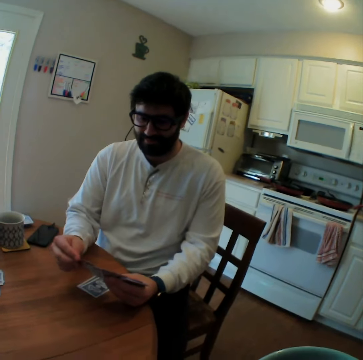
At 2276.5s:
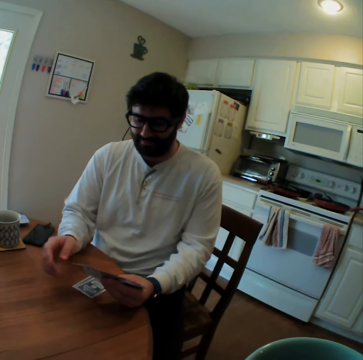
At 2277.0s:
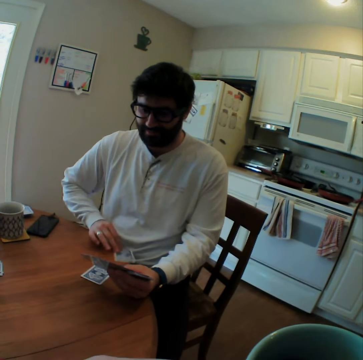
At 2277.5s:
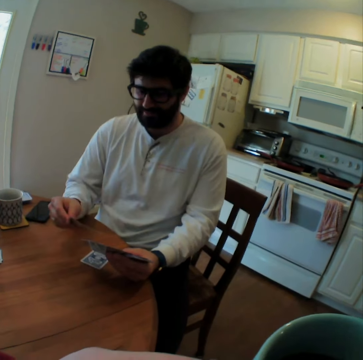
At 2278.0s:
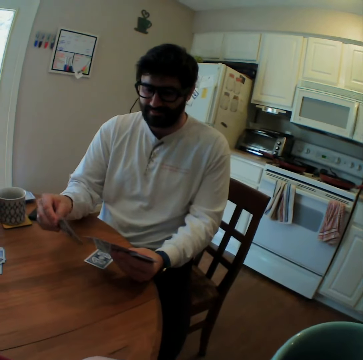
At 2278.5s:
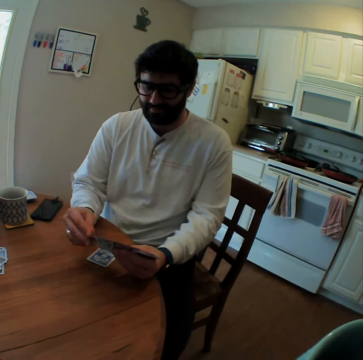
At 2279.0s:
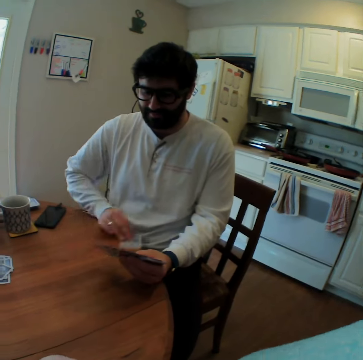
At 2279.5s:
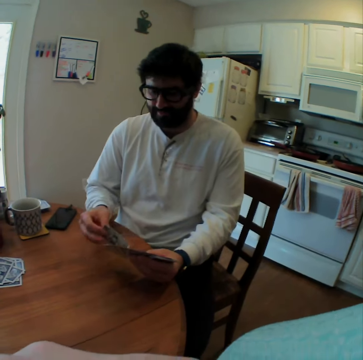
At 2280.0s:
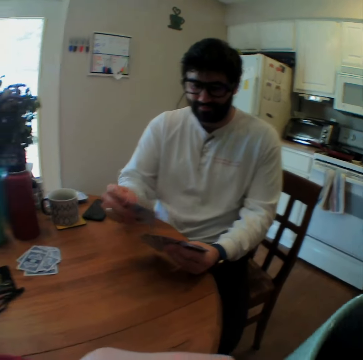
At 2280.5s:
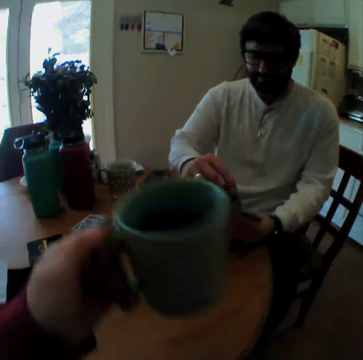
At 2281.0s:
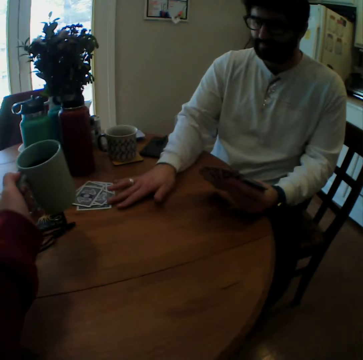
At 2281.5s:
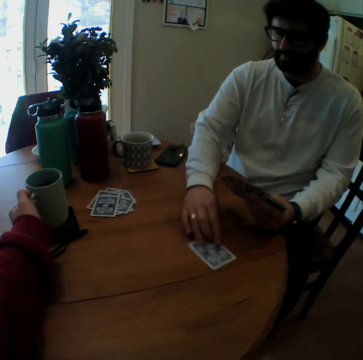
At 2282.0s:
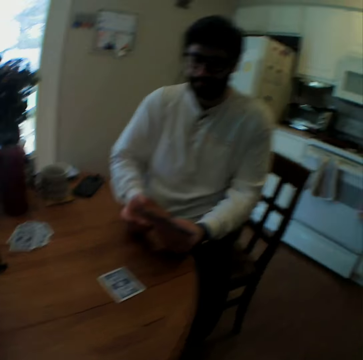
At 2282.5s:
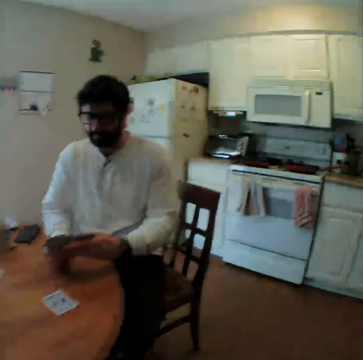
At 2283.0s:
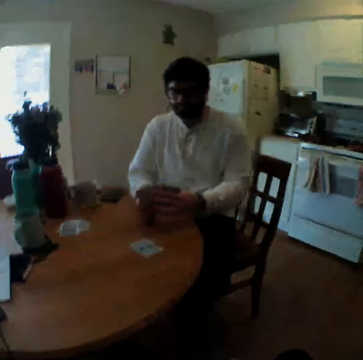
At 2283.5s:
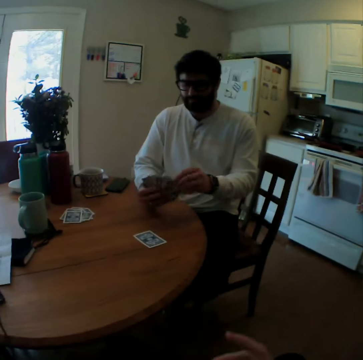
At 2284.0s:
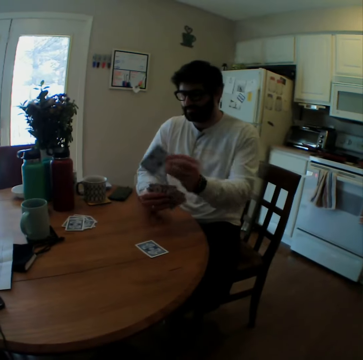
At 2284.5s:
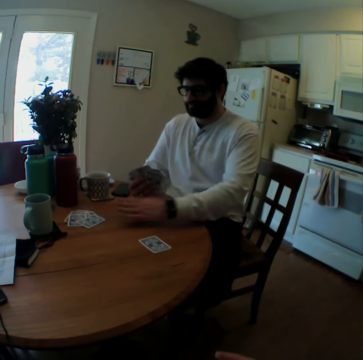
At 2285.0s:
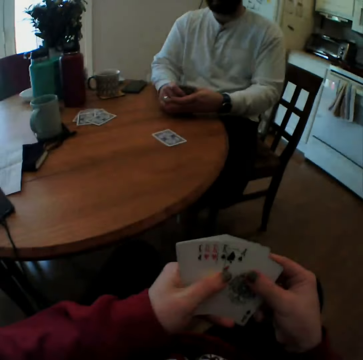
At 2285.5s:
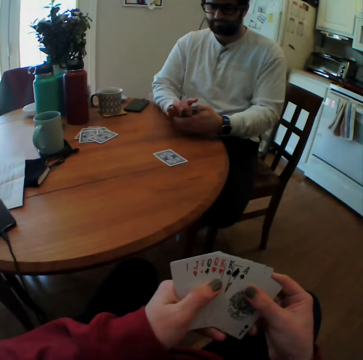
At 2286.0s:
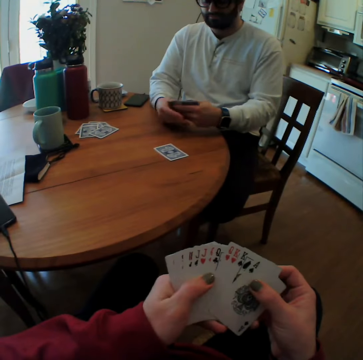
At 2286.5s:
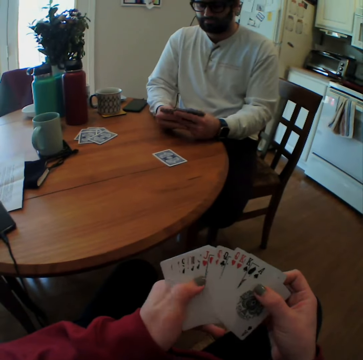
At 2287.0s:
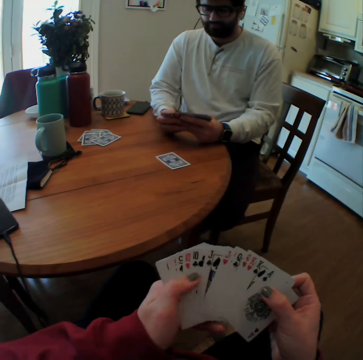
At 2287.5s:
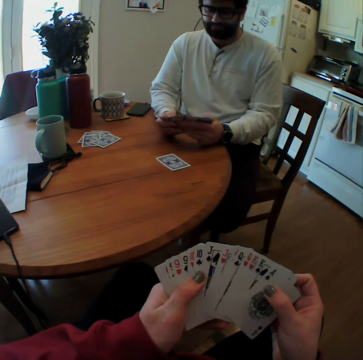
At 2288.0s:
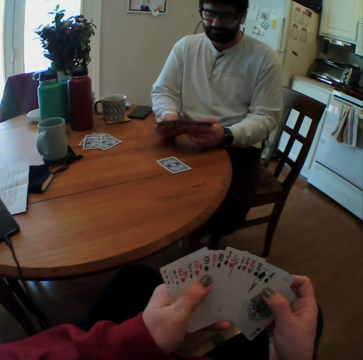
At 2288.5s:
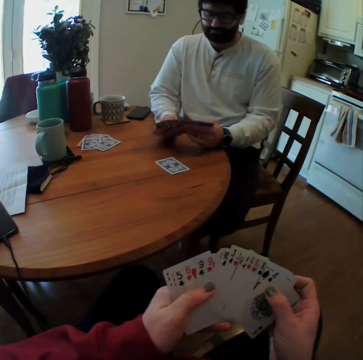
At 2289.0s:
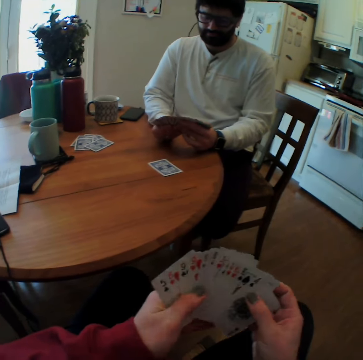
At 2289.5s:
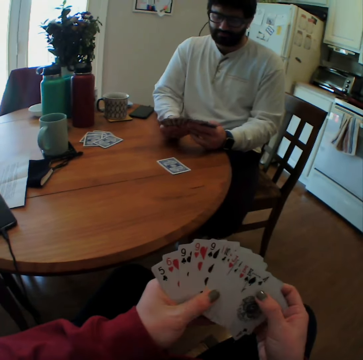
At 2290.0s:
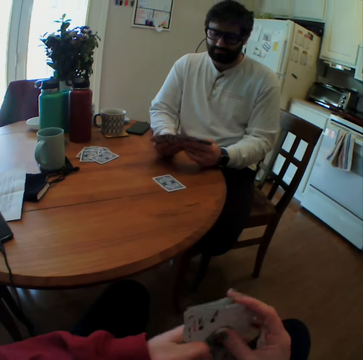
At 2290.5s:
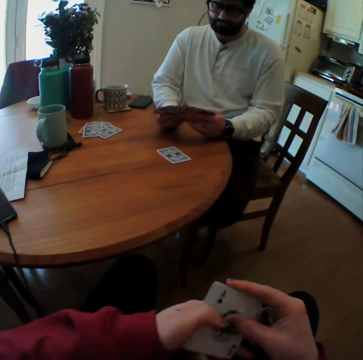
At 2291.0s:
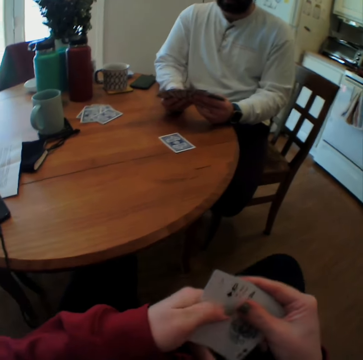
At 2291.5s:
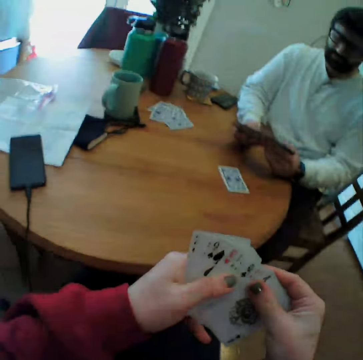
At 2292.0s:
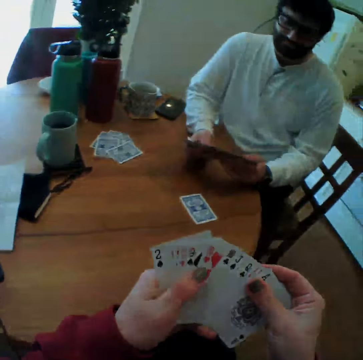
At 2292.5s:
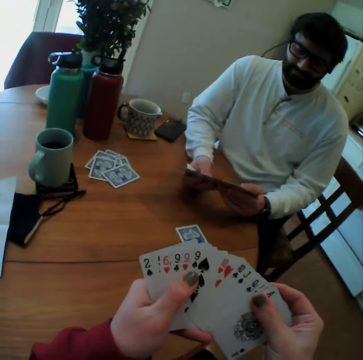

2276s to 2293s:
A man puts the cards together. The man takes another playing card. The man looks at a card. The man arranges the playing card and takes another playing card. The camera wearer sips a drink. The man holds the playing cards together. The camera wearer puts the cup on the table. The man moves the playing card on the table and puts a playing card on the table. The camera wearer speaks and counts cards. The man arranges playing cards. The camera wearer arranges playing cards and puts the cards together.

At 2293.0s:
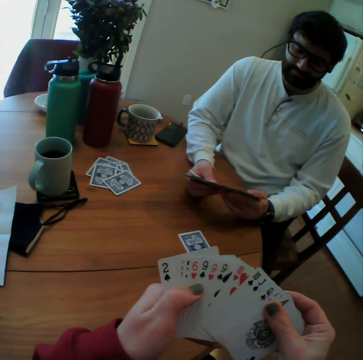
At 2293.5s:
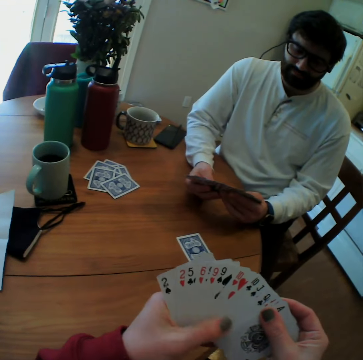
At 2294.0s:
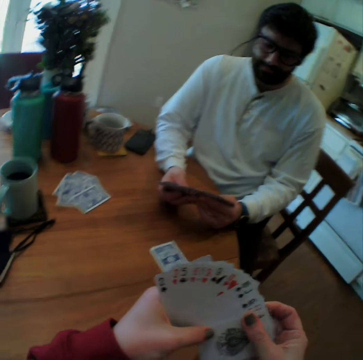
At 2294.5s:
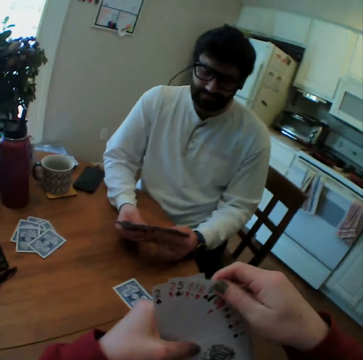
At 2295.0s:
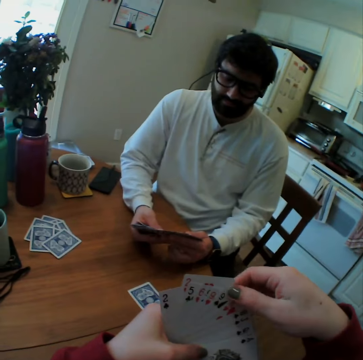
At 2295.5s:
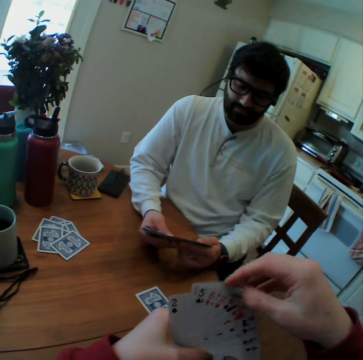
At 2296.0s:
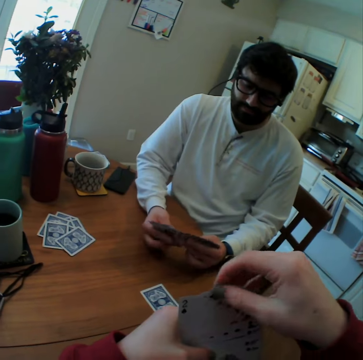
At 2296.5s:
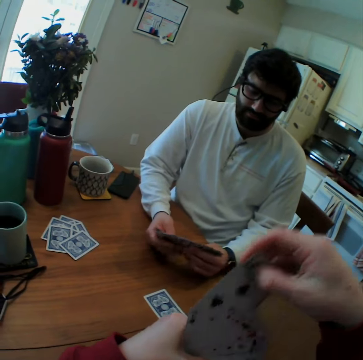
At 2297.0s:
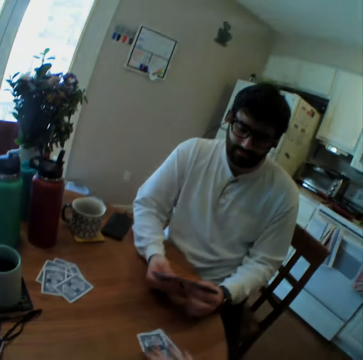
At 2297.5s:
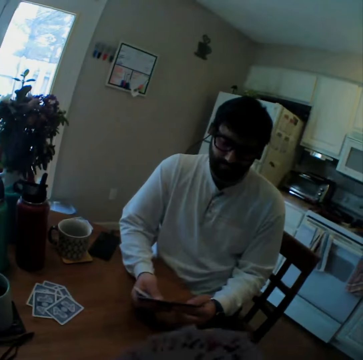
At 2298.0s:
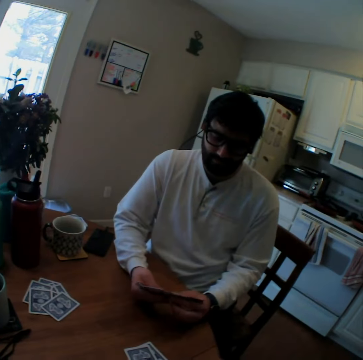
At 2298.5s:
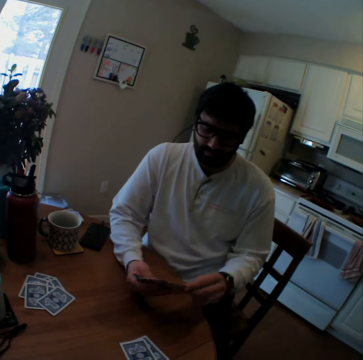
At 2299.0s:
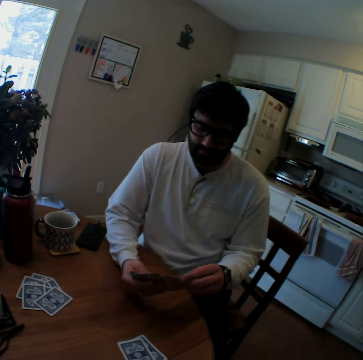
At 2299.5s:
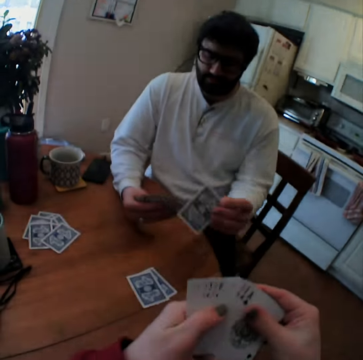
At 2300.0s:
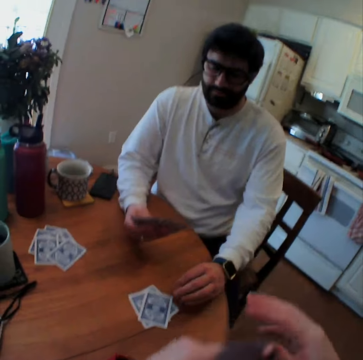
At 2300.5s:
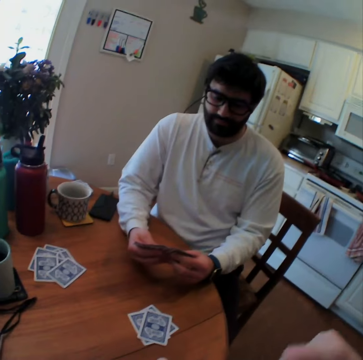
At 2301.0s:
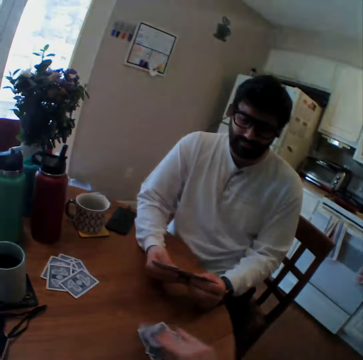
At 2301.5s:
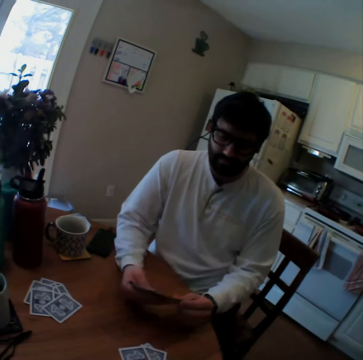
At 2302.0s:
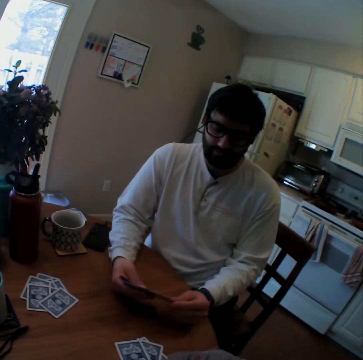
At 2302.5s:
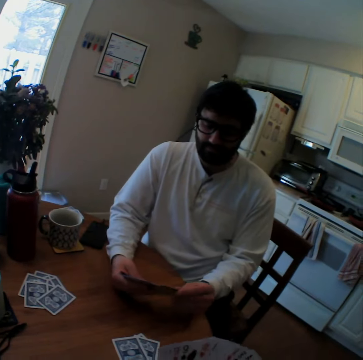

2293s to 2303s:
The camera wearer spreads cards, looks at the cards, pulls a card, and plays card games with a man. They put a card on a table and speak. The man looks at cards and puts a card on the table. The camera wearer puts a card on the table.

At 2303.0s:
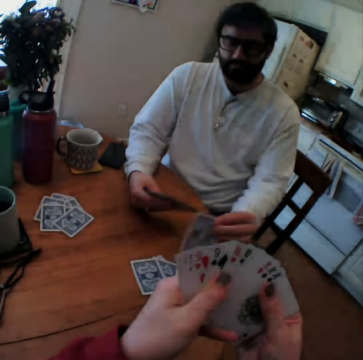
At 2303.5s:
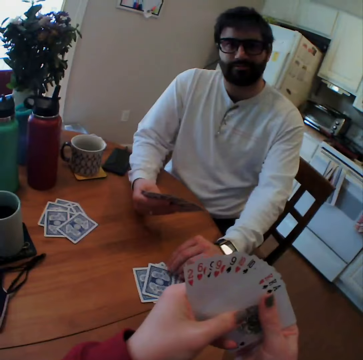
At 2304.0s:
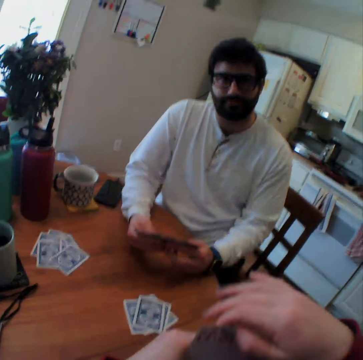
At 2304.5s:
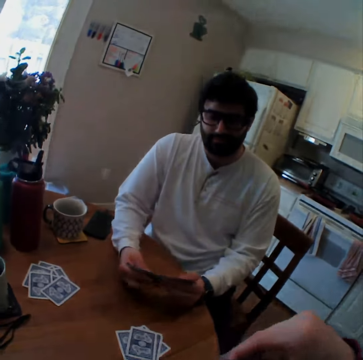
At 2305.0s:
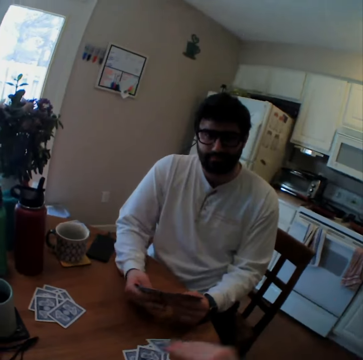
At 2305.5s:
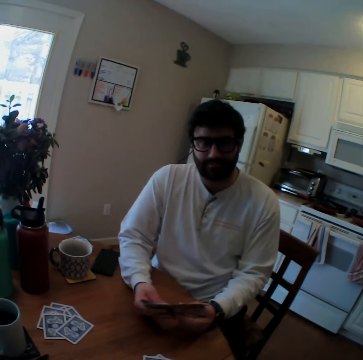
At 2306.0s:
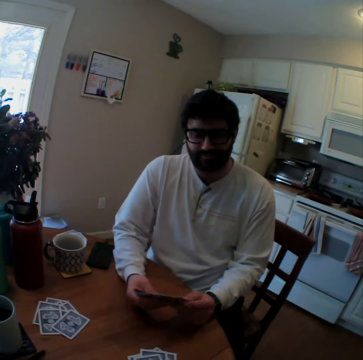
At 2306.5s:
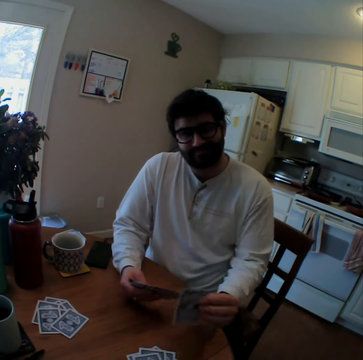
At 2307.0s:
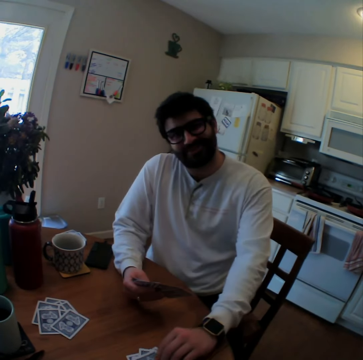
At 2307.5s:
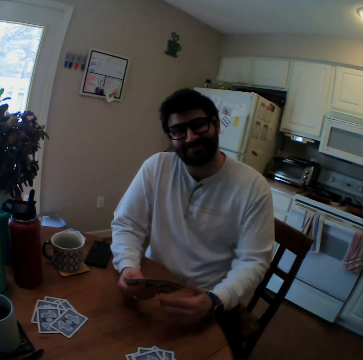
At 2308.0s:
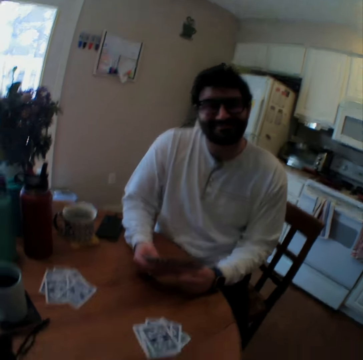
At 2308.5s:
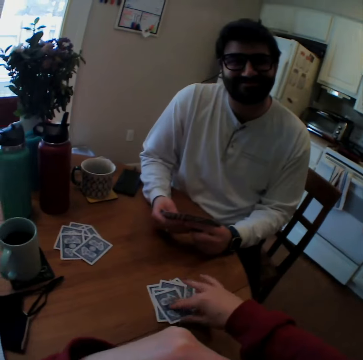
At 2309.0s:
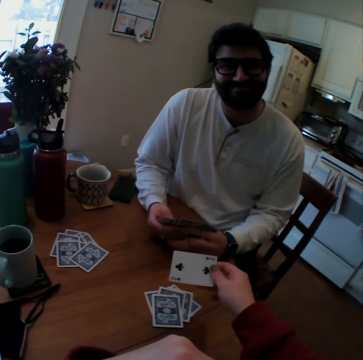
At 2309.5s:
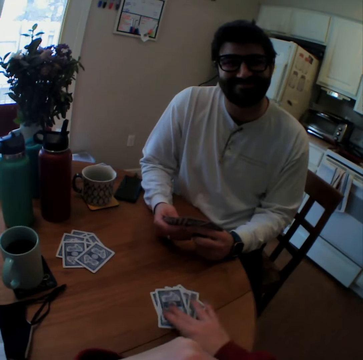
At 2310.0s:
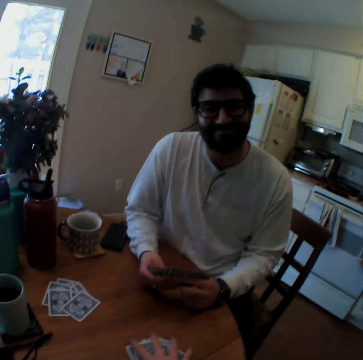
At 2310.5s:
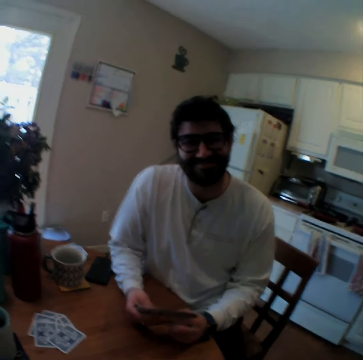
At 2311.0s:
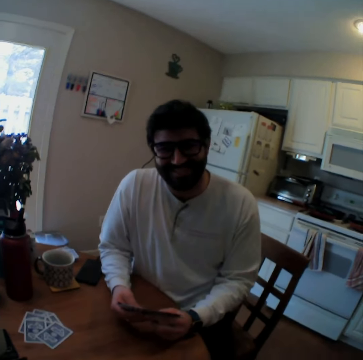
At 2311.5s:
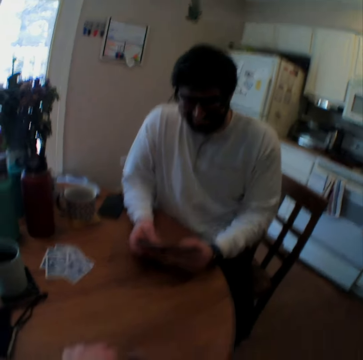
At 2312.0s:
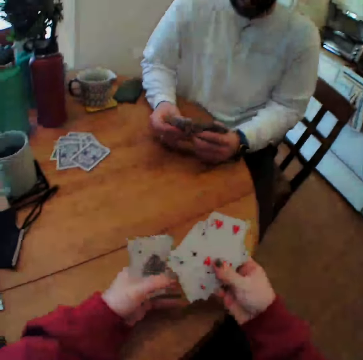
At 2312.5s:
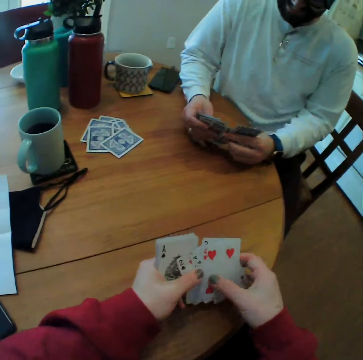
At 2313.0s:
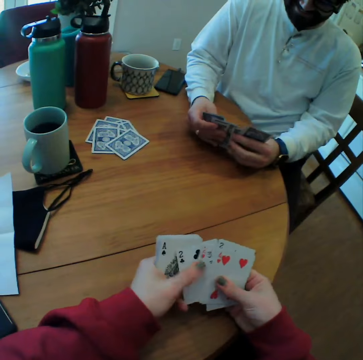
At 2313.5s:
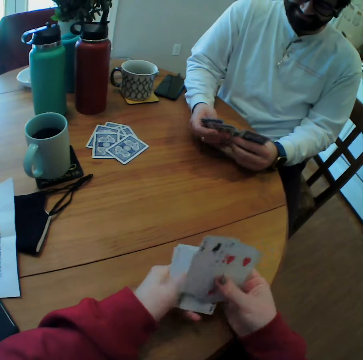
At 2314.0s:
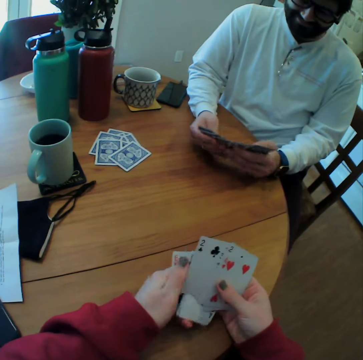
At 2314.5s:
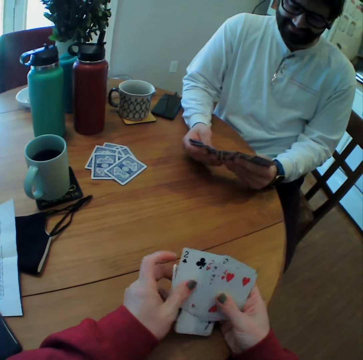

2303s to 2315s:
A man puts a card on a table. The camera wearer pulls a card and puts a card on the table. They speak. They take a playing card from the table, look on the playing card, and put the playing card on the table. They take the playing cards and arrange the playing cards.
